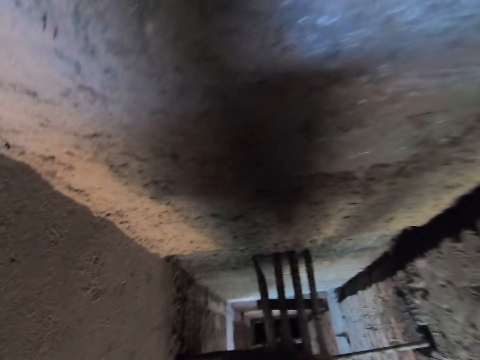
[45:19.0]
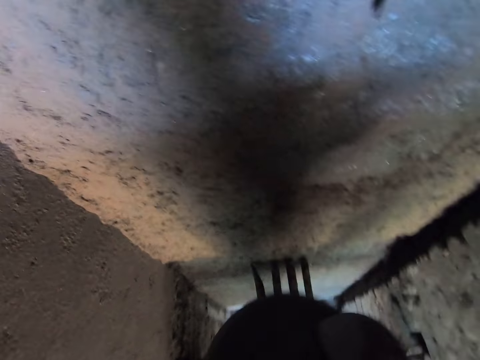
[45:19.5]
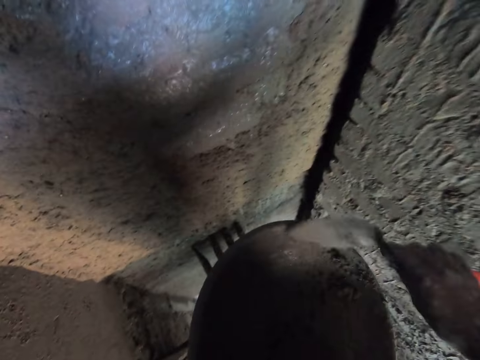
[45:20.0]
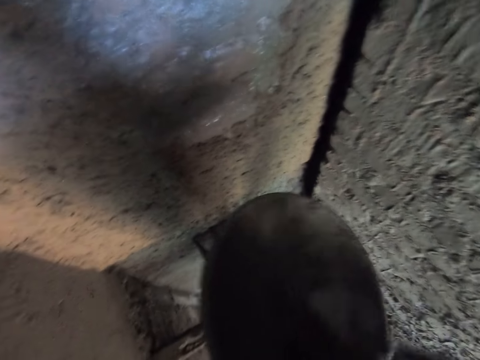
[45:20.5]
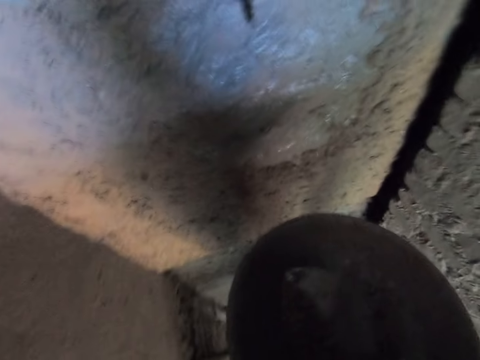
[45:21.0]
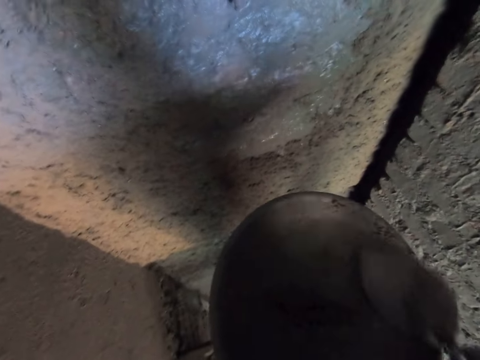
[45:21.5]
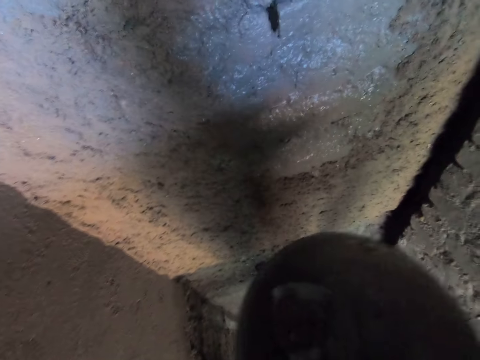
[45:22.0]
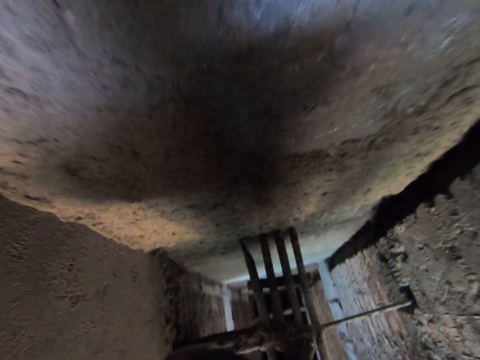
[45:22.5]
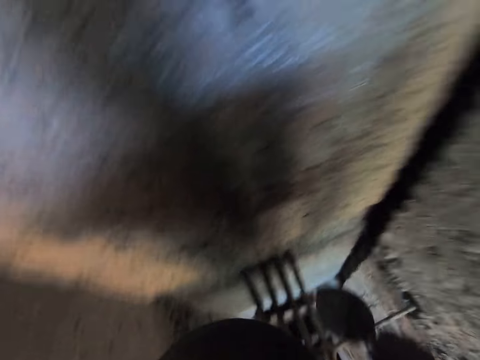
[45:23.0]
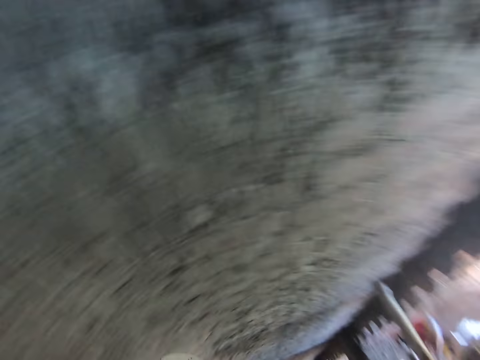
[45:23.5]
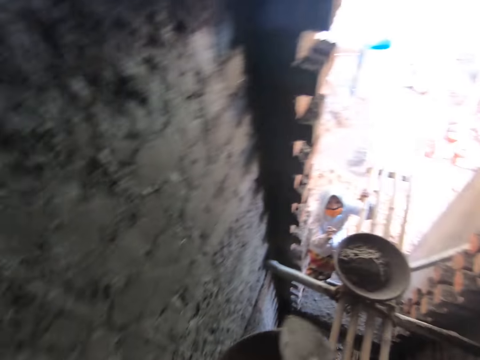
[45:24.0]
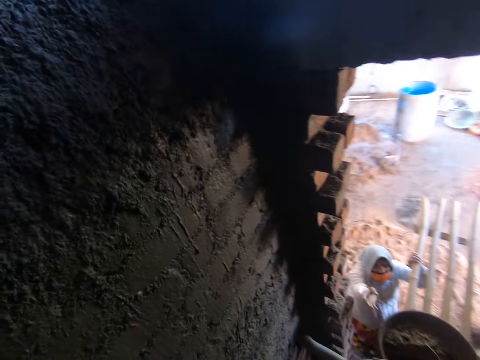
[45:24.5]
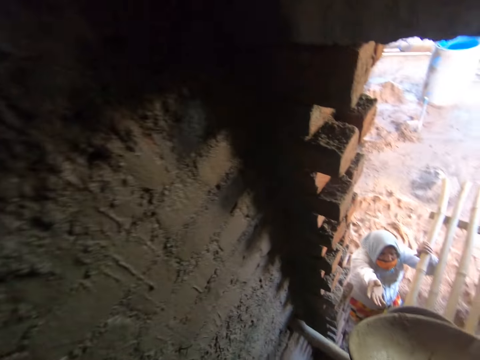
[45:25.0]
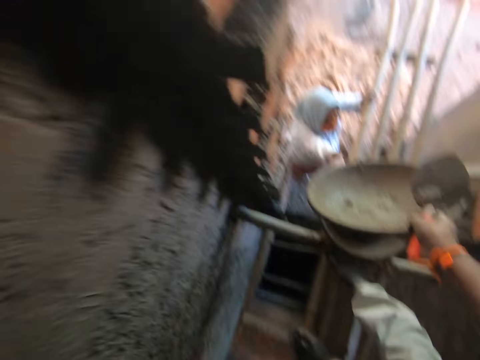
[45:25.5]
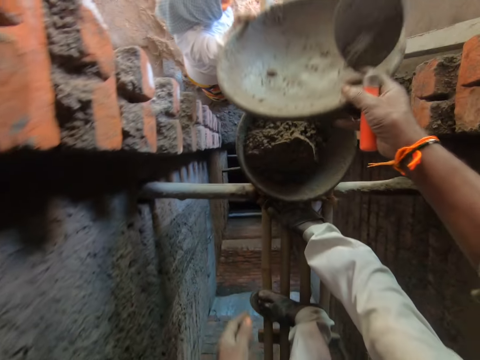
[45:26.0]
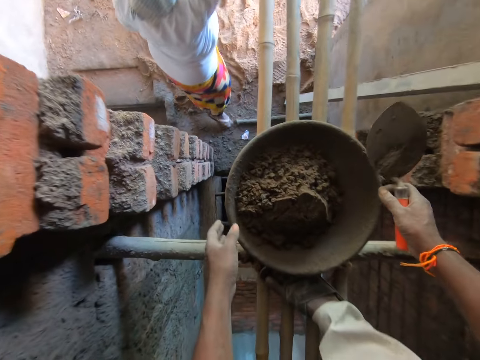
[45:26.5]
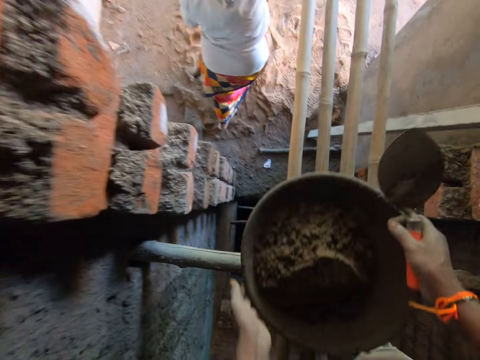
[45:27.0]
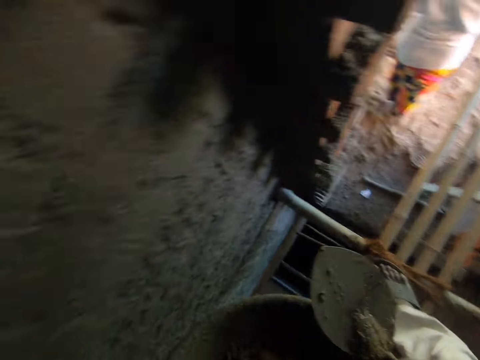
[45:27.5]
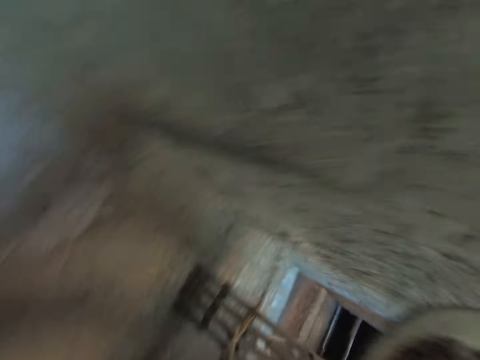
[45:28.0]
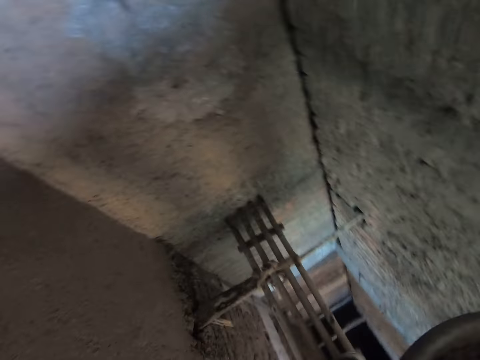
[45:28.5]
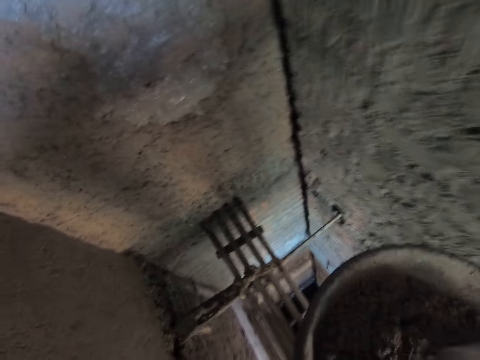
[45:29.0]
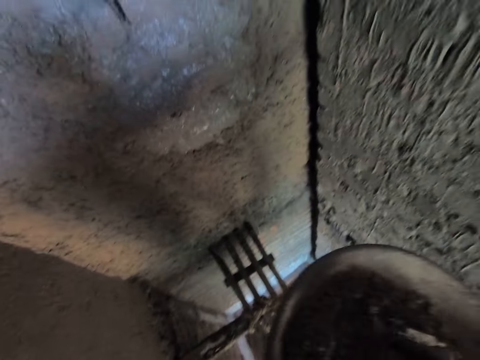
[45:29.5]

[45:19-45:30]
The camera wearer pastes the cement mix on the wall with the gauging trowel in his right hand. He packs the cement mix from the bowl with the gauging trowel in his right hand. He pastes the cement mix on the wall with the gauging trowel in his right hand. He interacts with a woman. He gives the bowl to the woman with his right hand. He picks up the bowl on a construction bamboo with his hands.

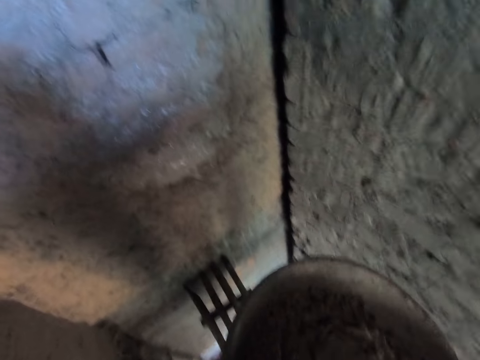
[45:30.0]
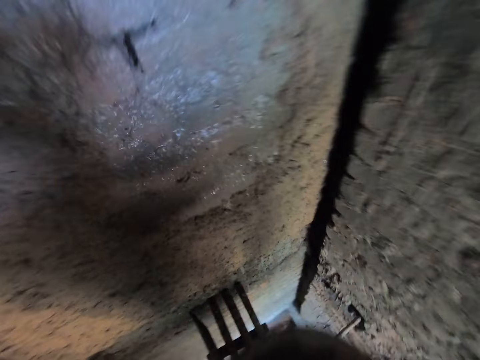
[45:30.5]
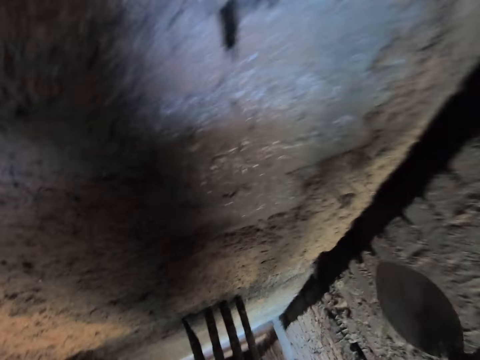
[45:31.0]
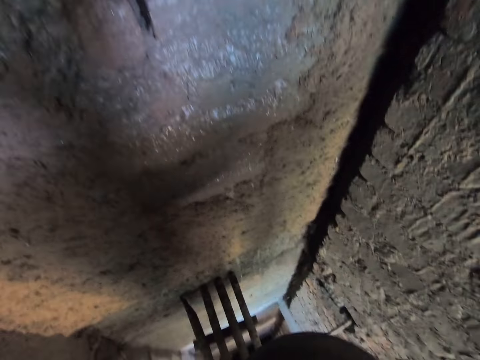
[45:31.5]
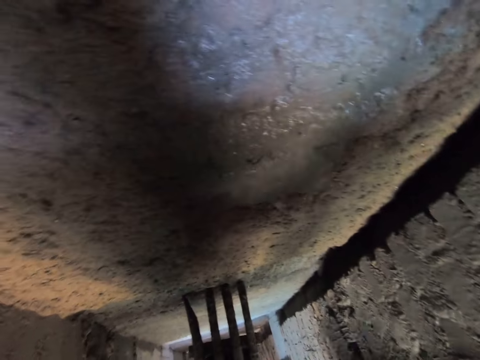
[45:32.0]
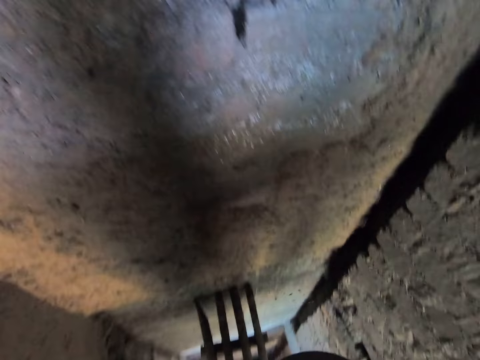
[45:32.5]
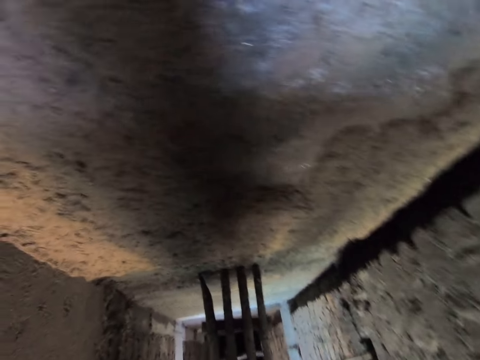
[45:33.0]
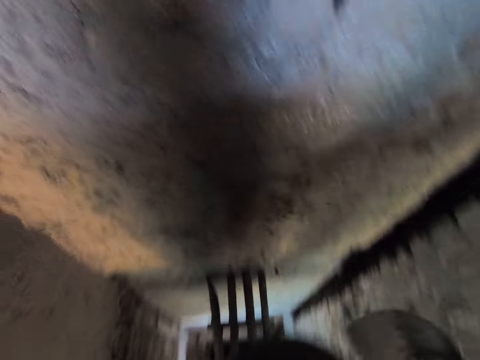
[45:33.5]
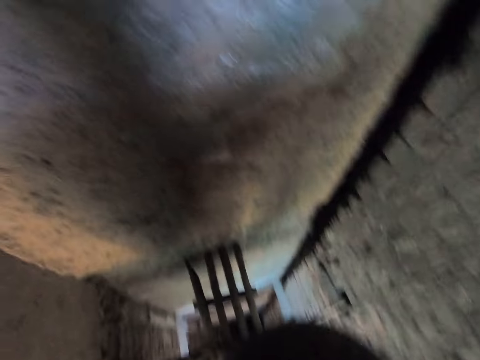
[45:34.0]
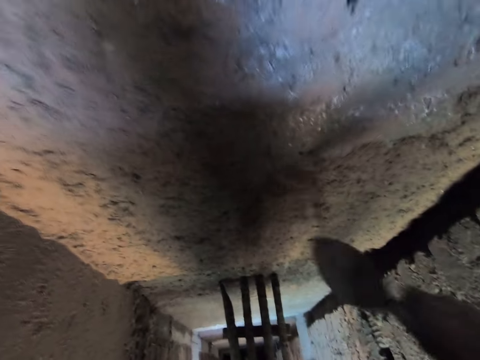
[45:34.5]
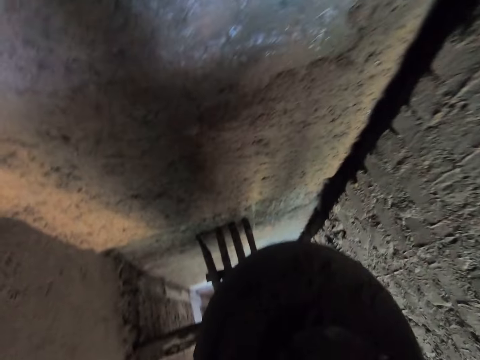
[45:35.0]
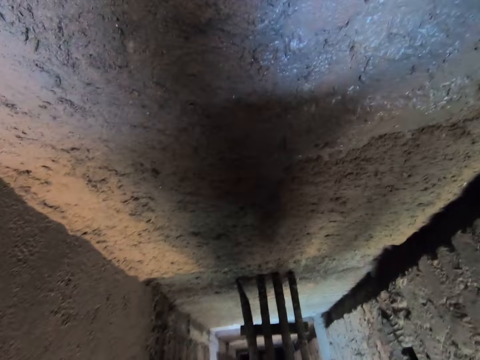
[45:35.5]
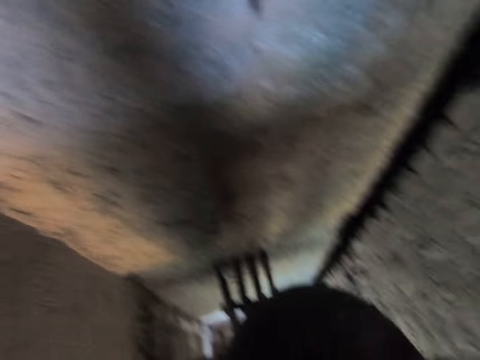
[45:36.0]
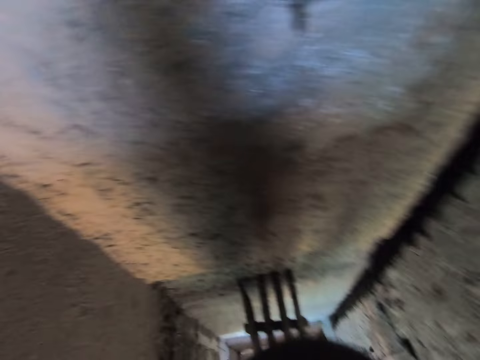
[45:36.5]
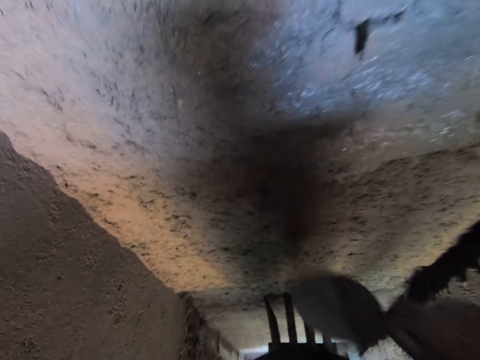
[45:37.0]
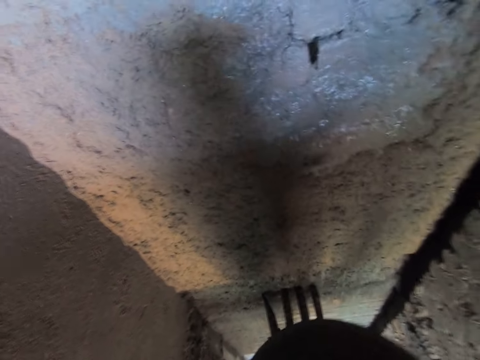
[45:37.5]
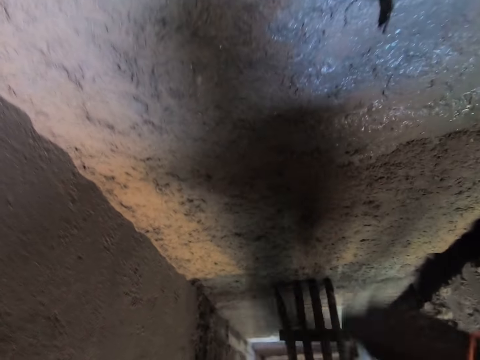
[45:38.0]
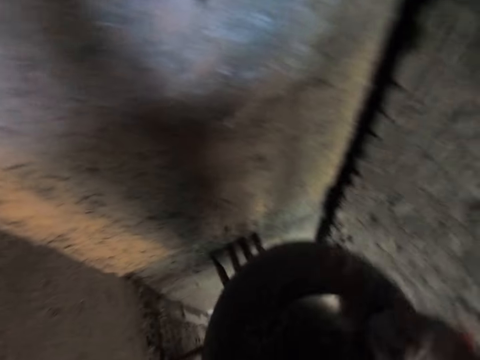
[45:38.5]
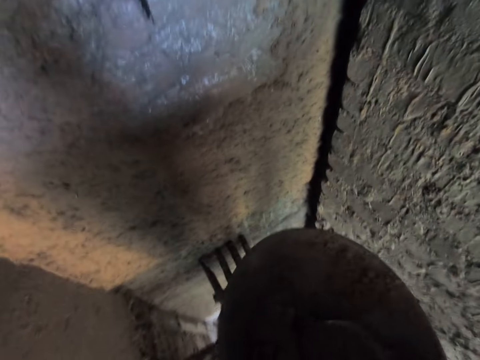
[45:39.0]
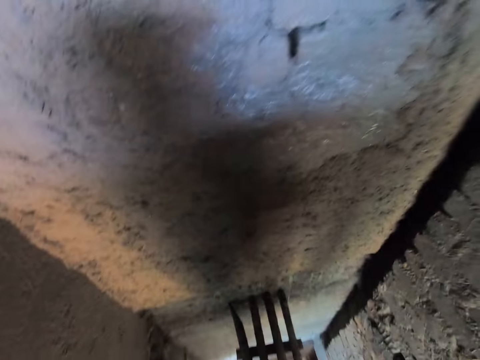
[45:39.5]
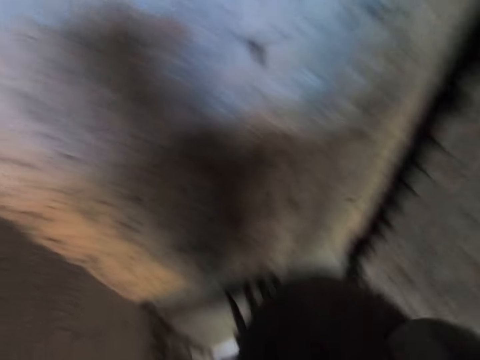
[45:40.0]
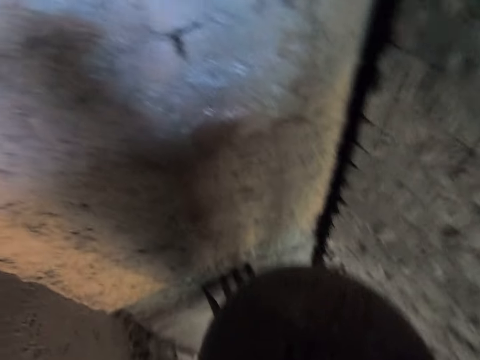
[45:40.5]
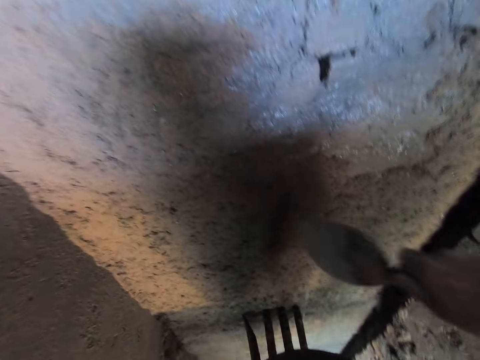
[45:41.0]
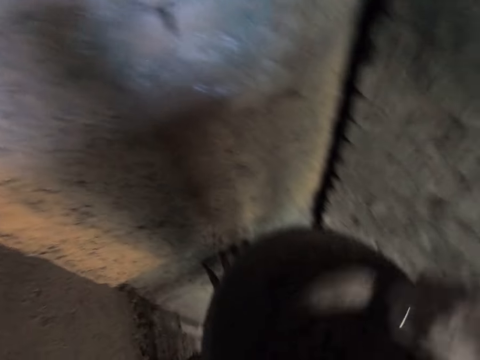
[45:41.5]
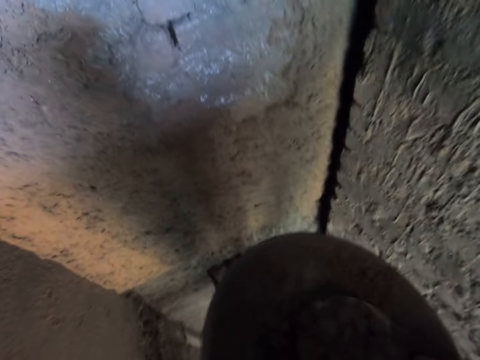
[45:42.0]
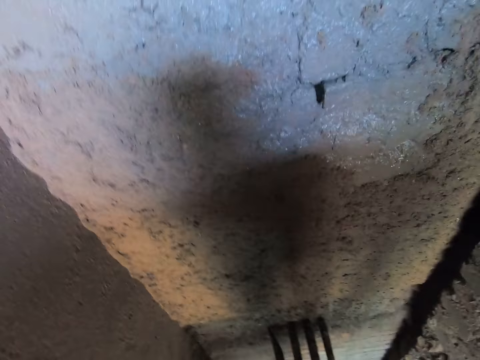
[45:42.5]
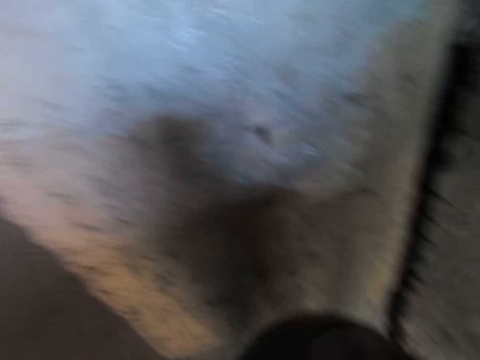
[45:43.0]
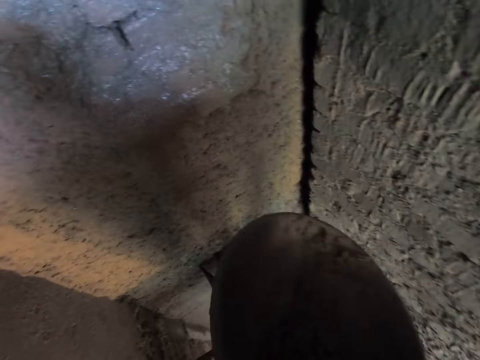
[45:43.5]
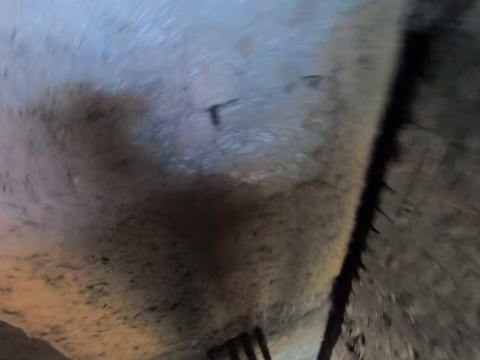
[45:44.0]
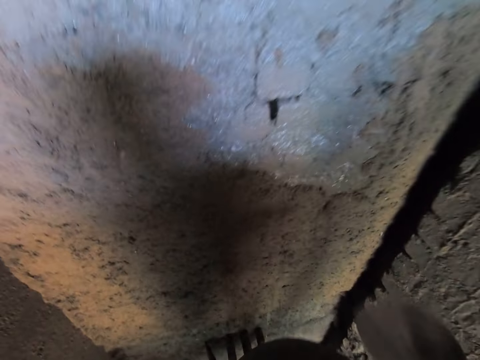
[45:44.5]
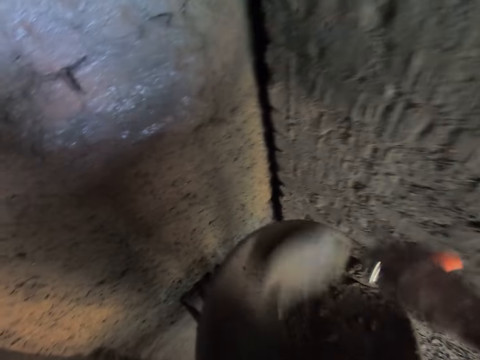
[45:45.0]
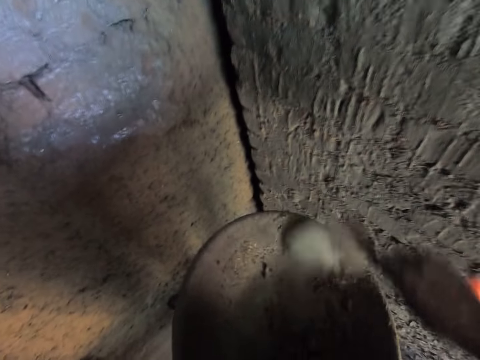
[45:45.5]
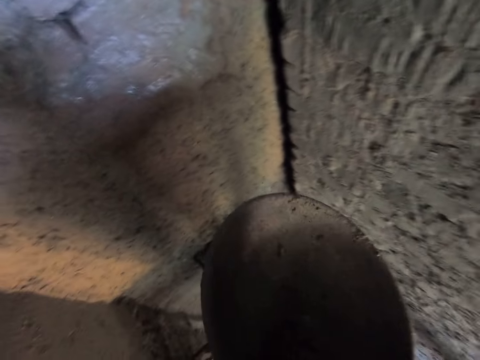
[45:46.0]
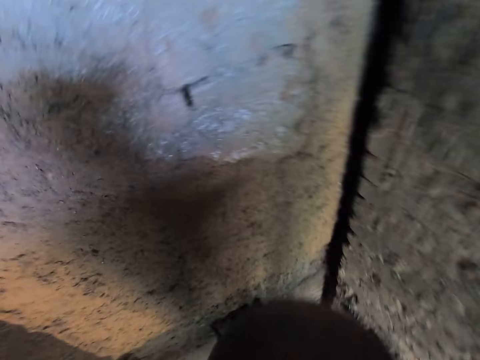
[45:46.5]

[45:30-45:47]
The camera wearer packs the cement mix from the bowl with the gauging trowel in his right hand. He pastes the cement mix on the wall with the gauging trowel in his right hand. He pastes it repeatedly. He packs the cement mix from the bowl with the gauging trowel in his right hand. He pastes the cement mix on the wall with the gauging trowel in his right hand. He packs the cement mix from the bowl with the gauging trowel in his right hand. He pastes the cement mix on the wall with the gauging trowel in his right hand. He packs the cement mix from the bowl with the gauging trowel in his right hand. He pastes the cement mix on the wall with the gauging trowel in his right hand. He packs the cement mix from the bowl with the gauging trowel in his right hand. He pastes the cement mix on the wall with the gauging trowel in his right hand. He packs the cement mix from the bowl with the gauging trowel in his right hand. He pastes the cement mix on the wall with the gauging trowel in his right hand. He packs the cement mix from the bowl with the gauging trowel in his right hand. He pastes the cement mix on the wall with the gauging trowel in his right hand. He packs the cement mix from the bowl with the gauging trowel in his right hand. He pastes the cement mix on the wall with the gauging trowel in his right hand. He packs the cement mix from the bowl with the gauging trowel in his right hand. He pastes the cement mix on the wall with the gauging trowel in his right hand. He packs the cement mix from the bowl with the gauging trowel in his right hand.
